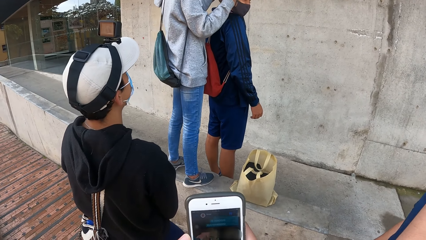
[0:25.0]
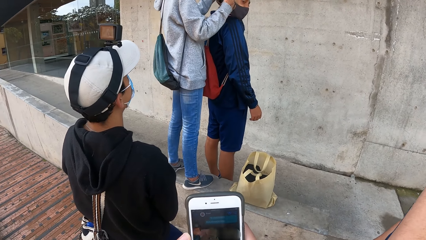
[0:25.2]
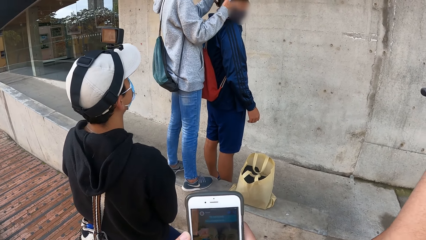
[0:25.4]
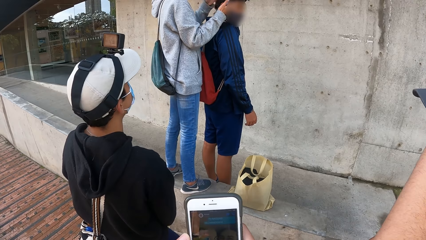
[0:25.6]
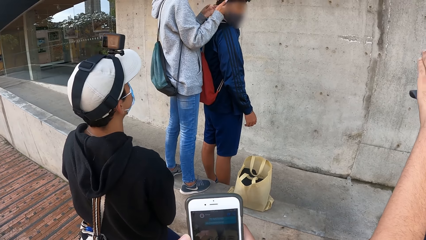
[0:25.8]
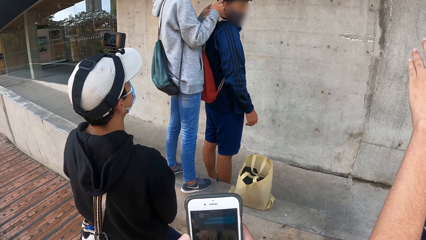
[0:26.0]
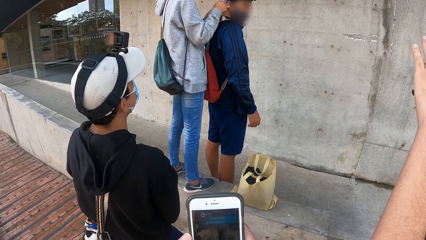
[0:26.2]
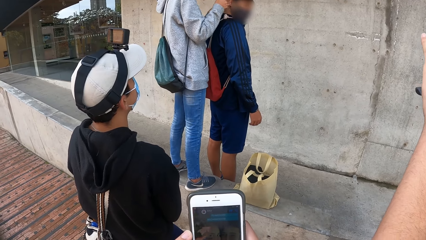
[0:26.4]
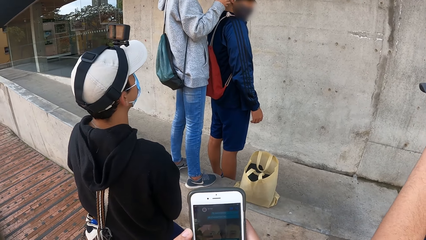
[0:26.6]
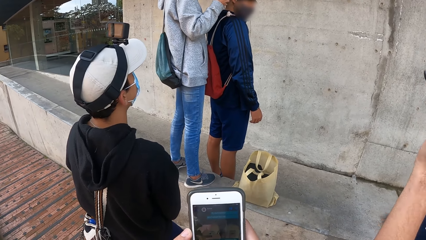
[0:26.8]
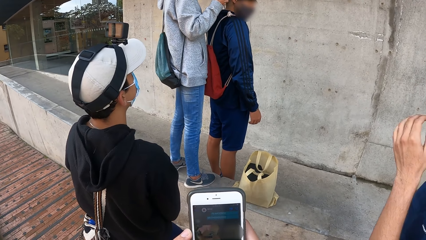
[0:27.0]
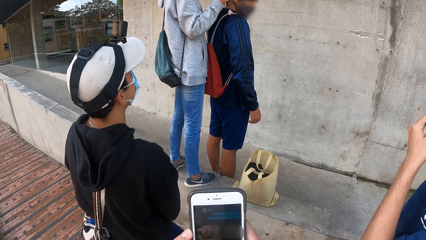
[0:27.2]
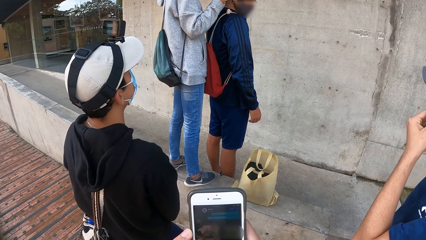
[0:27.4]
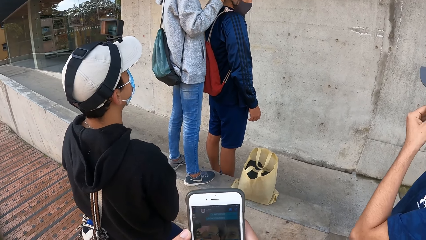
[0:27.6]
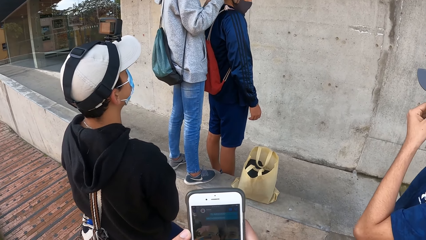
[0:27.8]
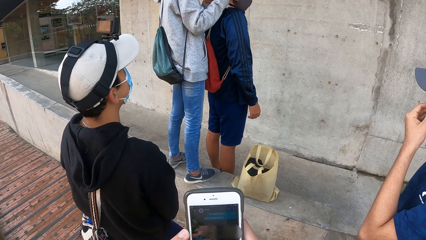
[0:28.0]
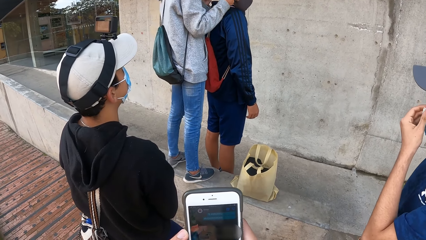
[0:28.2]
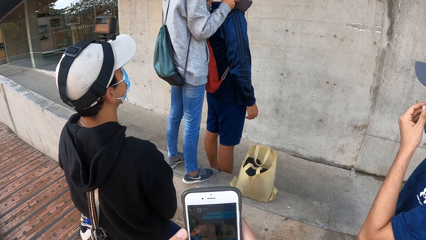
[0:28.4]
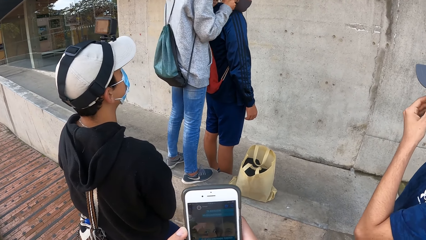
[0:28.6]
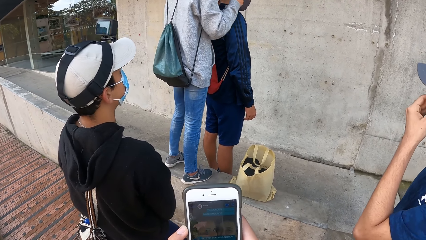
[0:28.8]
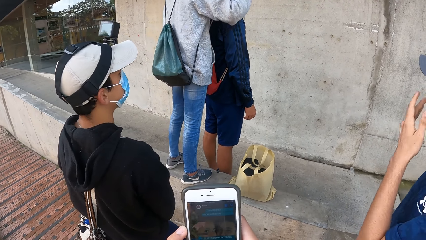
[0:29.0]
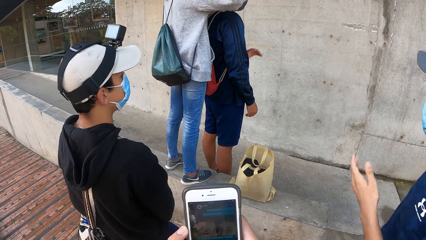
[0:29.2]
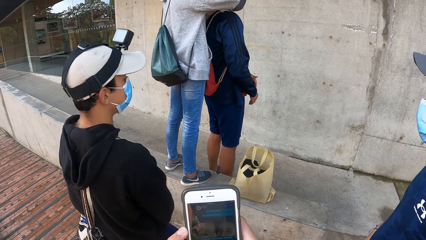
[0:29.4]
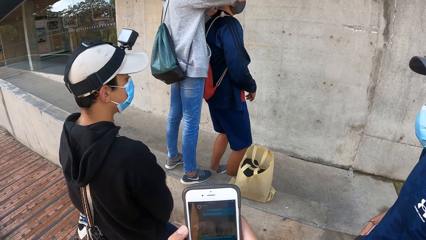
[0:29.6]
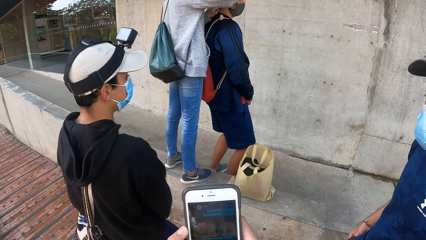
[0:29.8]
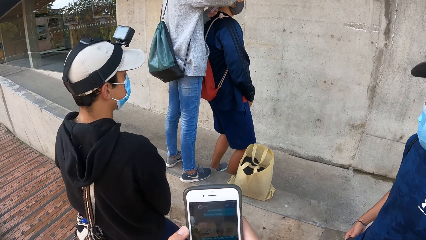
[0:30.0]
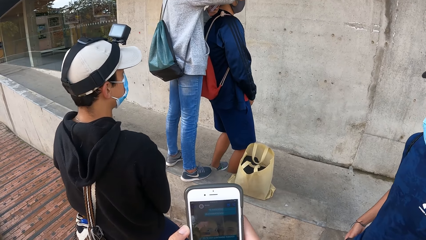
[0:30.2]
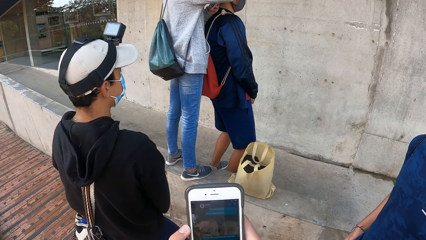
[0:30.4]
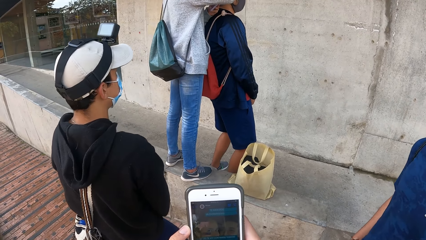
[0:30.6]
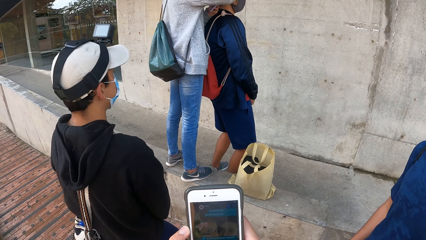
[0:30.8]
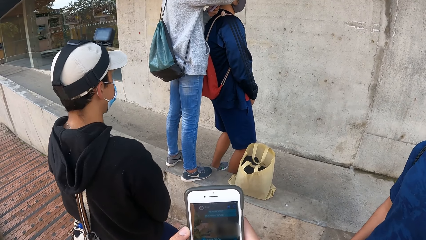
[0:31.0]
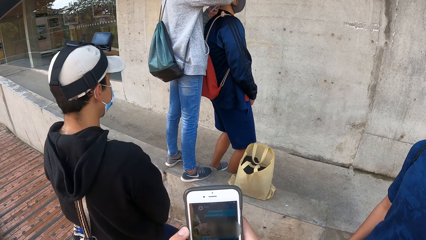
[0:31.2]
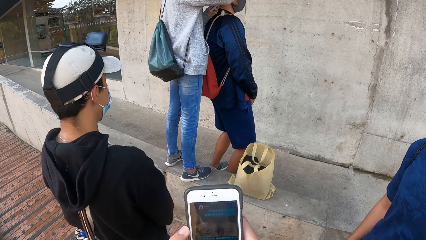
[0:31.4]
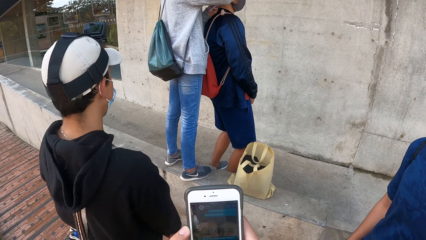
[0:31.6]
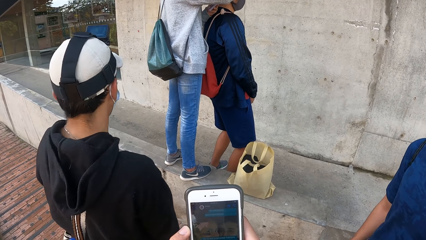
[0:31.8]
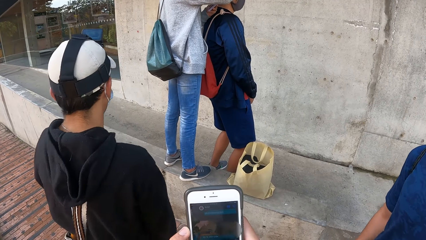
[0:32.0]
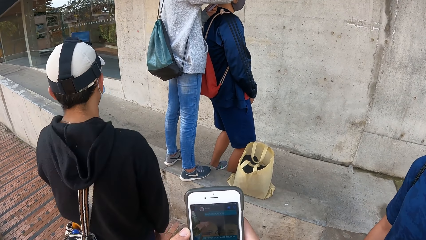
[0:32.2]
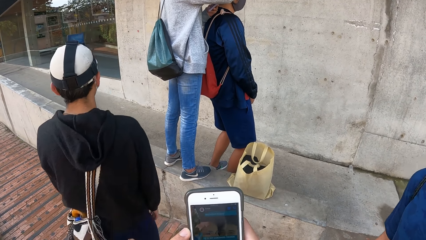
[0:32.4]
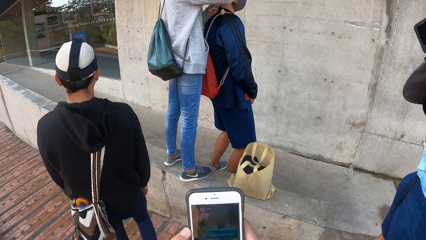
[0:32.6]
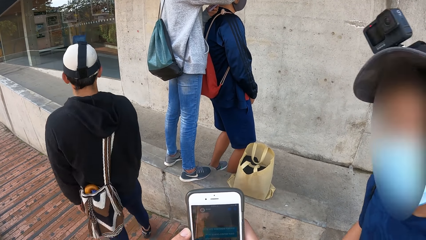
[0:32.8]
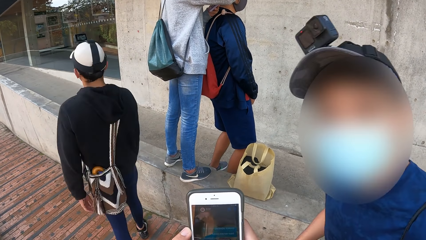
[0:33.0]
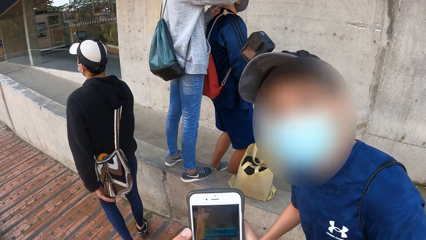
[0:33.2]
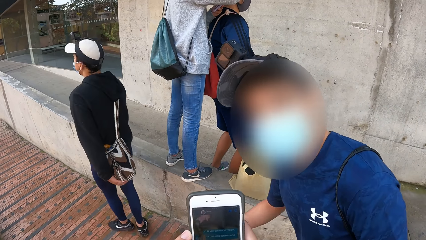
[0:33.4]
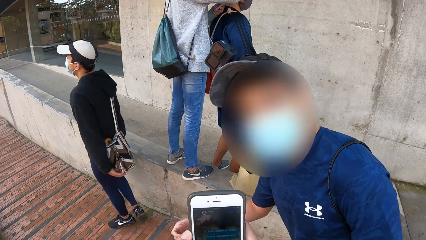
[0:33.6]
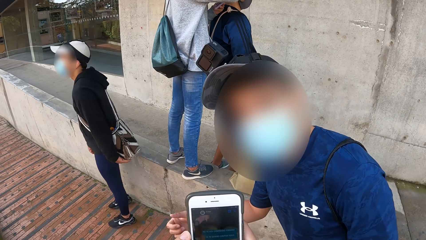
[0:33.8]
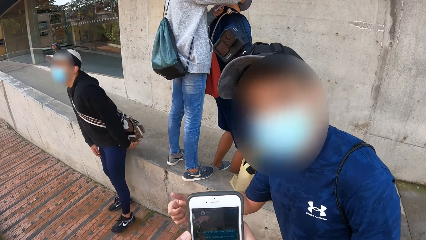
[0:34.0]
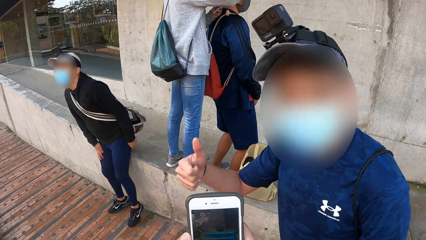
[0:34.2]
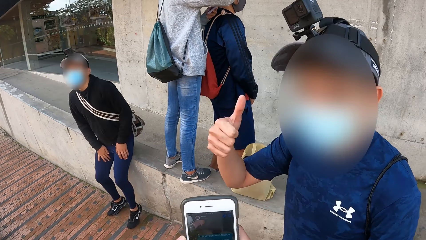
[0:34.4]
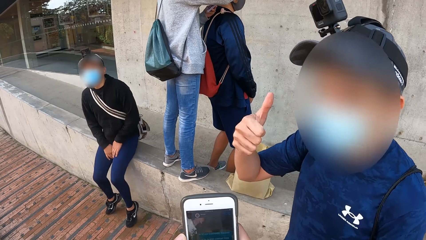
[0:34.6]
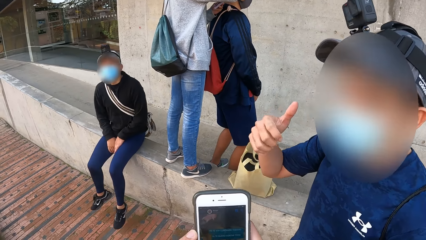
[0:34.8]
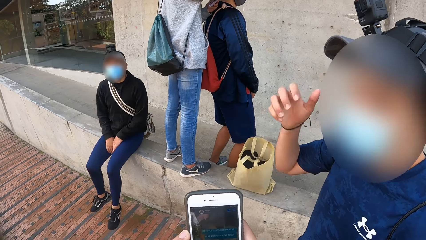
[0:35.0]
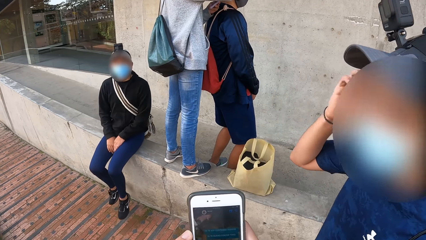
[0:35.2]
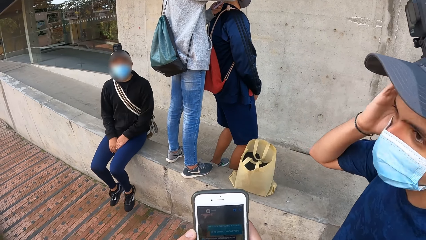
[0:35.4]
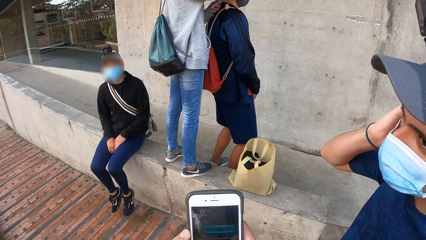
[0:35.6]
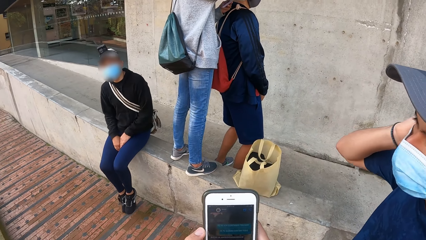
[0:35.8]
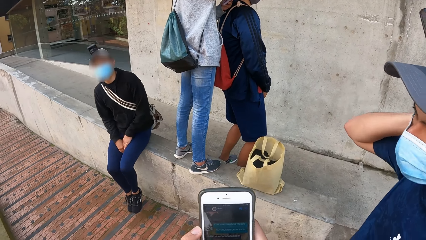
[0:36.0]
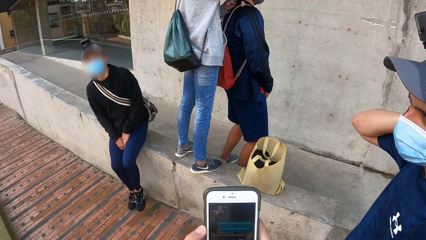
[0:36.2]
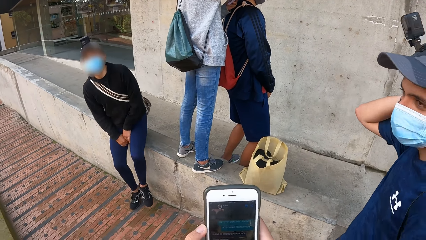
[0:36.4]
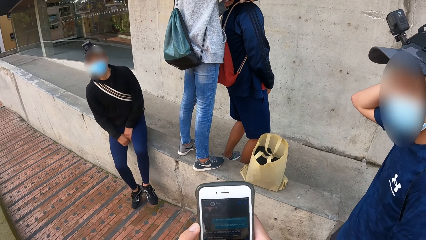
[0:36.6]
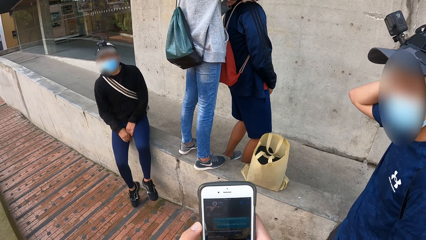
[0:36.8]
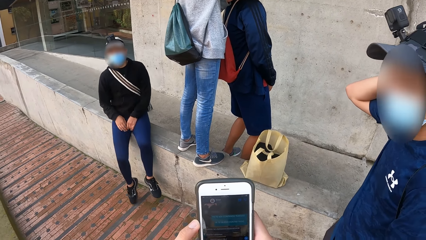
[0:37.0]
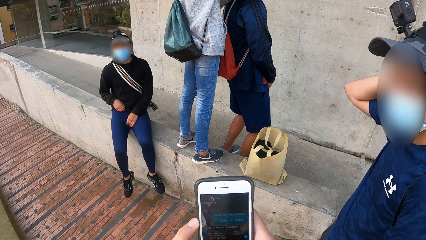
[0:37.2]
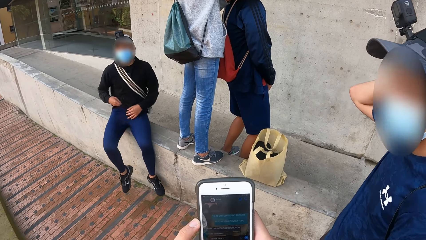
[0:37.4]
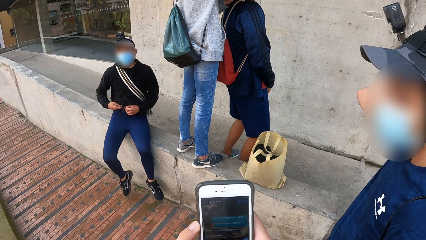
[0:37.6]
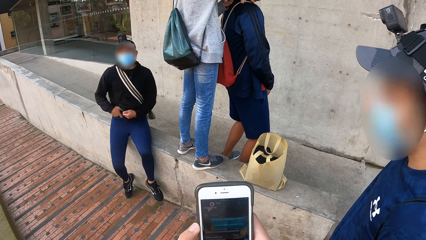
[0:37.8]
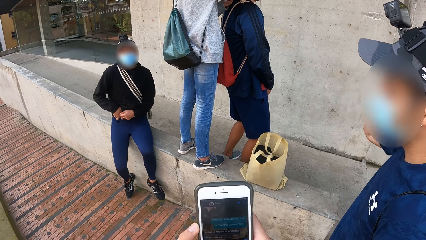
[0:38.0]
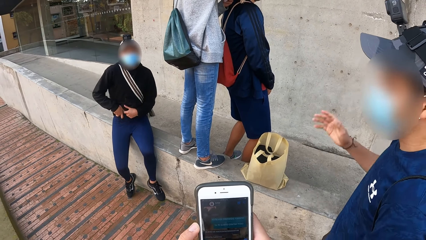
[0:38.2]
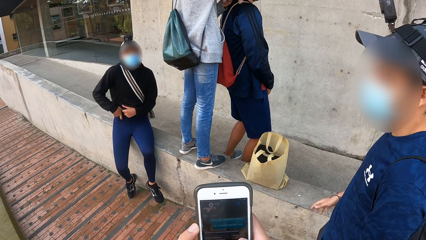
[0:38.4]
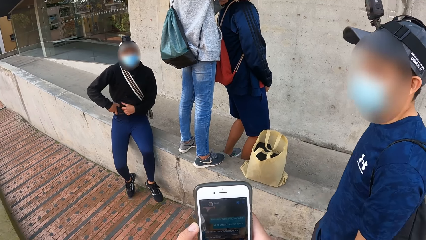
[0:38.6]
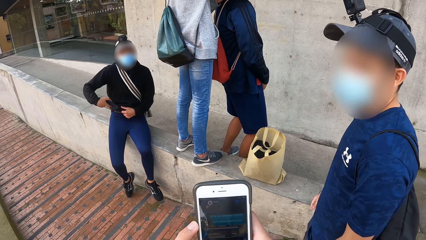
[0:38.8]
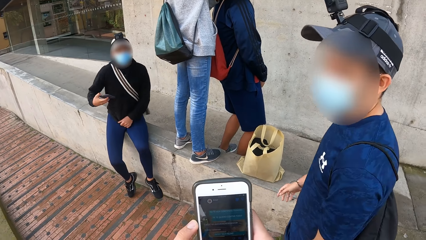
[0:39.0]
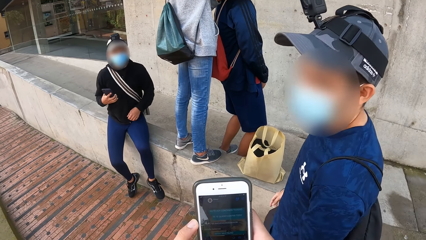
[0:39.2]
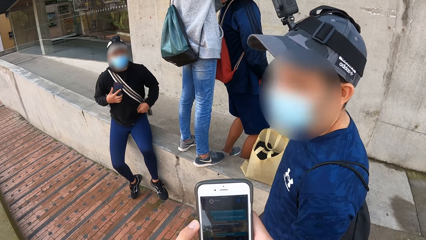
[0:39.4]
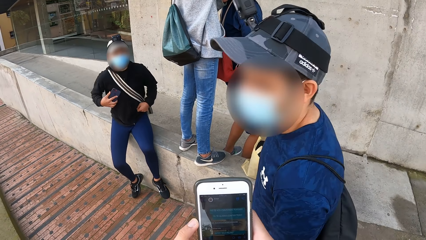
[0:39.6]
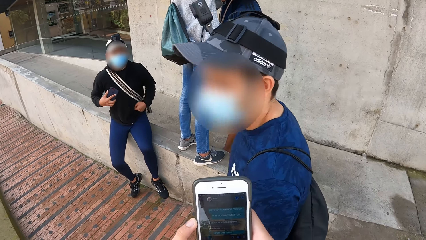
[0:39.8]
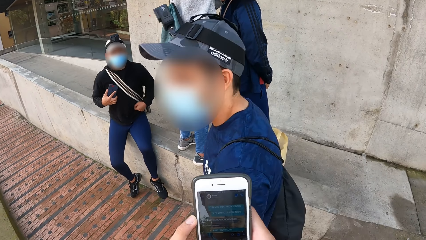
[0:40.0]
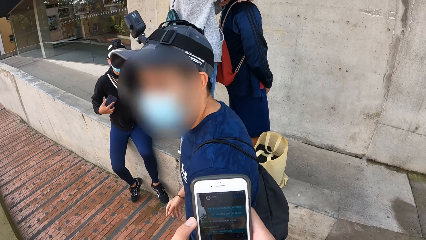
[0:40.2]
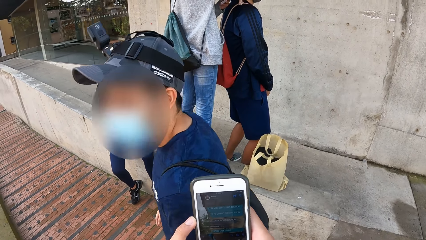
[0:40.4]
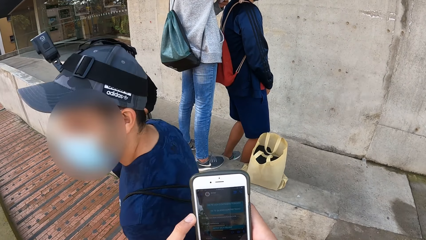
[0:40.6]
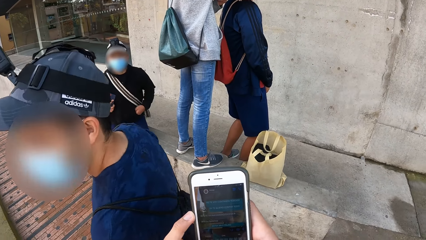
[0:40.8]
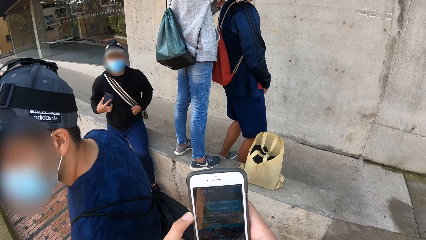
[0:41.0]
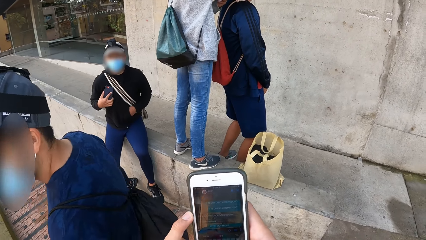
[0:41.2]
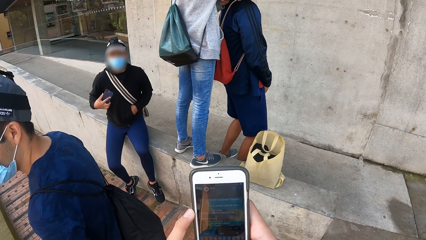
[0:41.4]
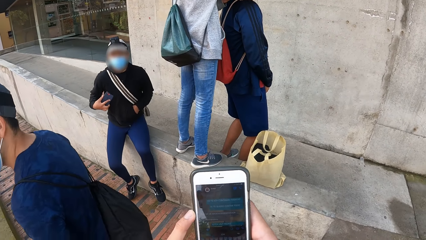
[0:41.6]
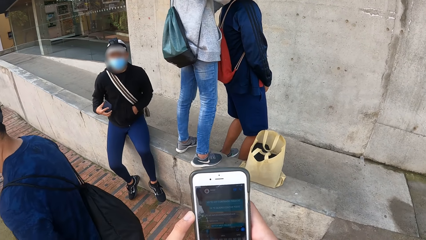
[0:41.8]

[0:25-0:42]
The woman operates the phone with both hands. The first man adjusts the camera on his head with his left hand. The woman operates the phone with both hands. The first man adjusts a face mask on his face with his left hand. The woman adjusts the camera on the third man's head with her left hand. The second man walks around. The first man interacts with the camera wearer and looks at the camera wearer. The second man sits on a pavement. The second man takes out a phone from a trouser pocket with his right hand. The first man walks around. The second man wipes the phone on a cloth with his right hand.
